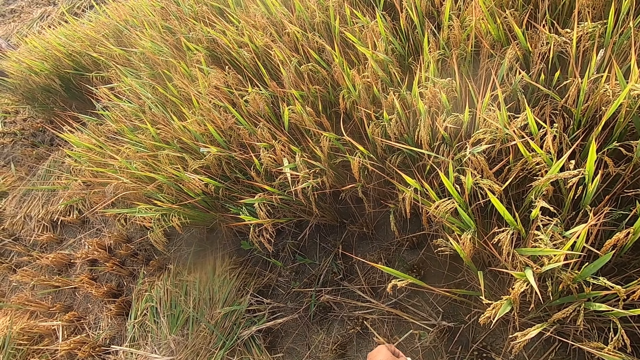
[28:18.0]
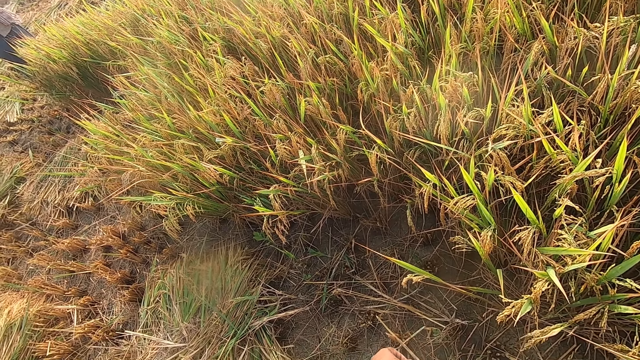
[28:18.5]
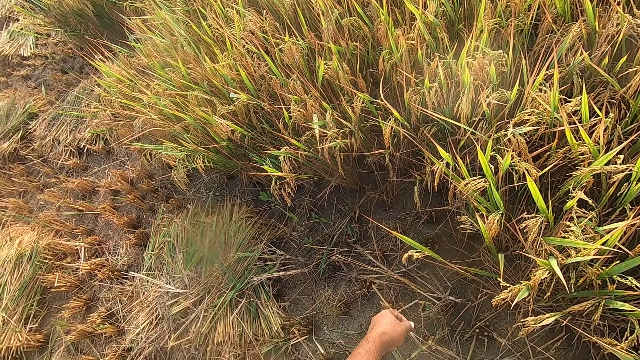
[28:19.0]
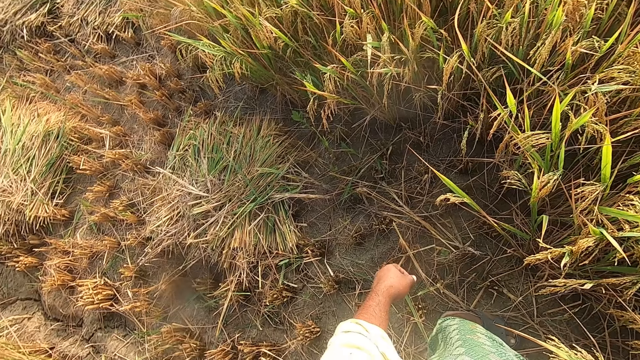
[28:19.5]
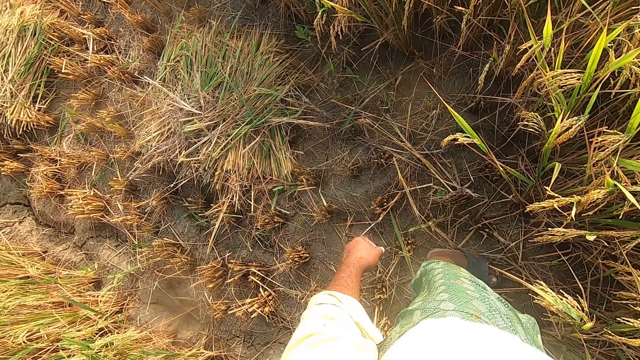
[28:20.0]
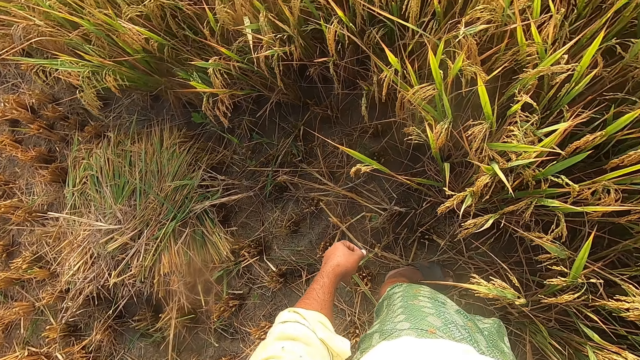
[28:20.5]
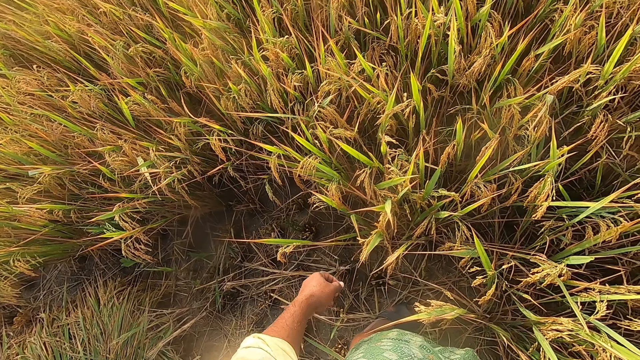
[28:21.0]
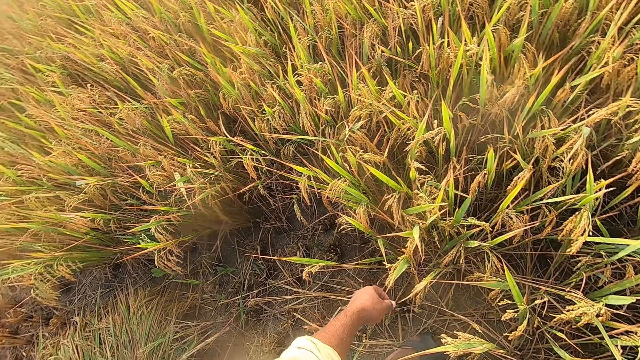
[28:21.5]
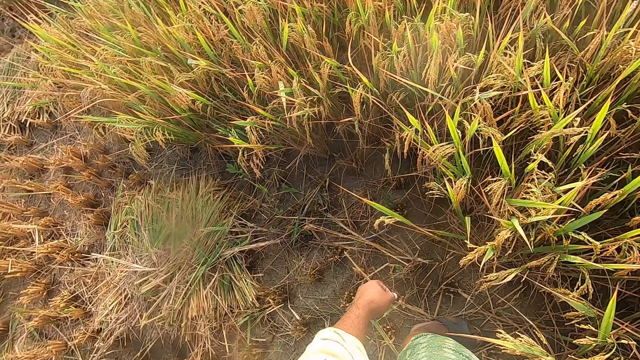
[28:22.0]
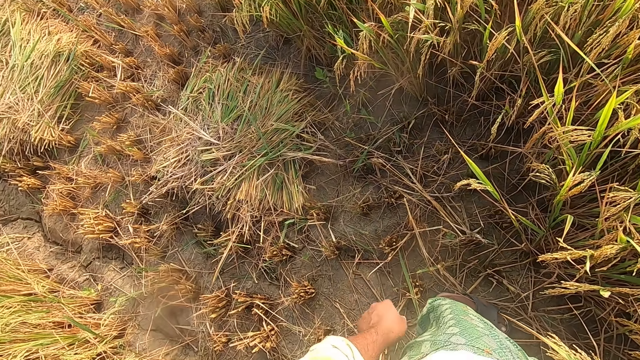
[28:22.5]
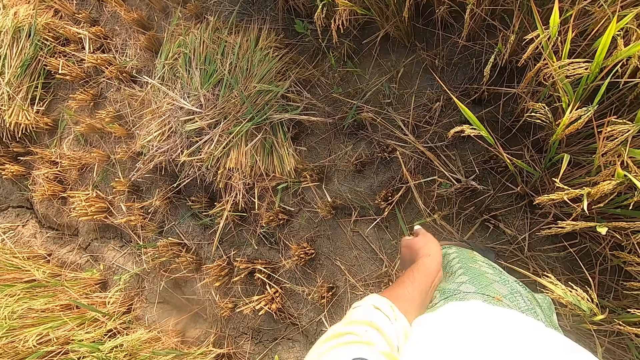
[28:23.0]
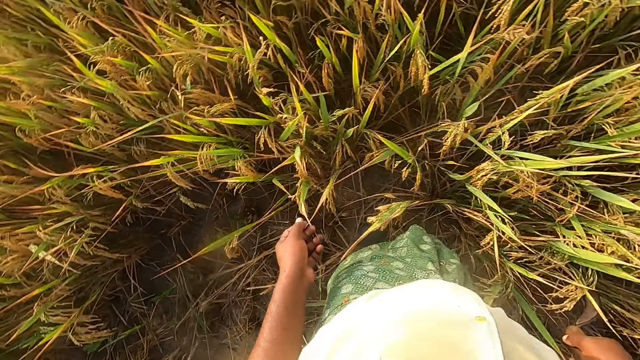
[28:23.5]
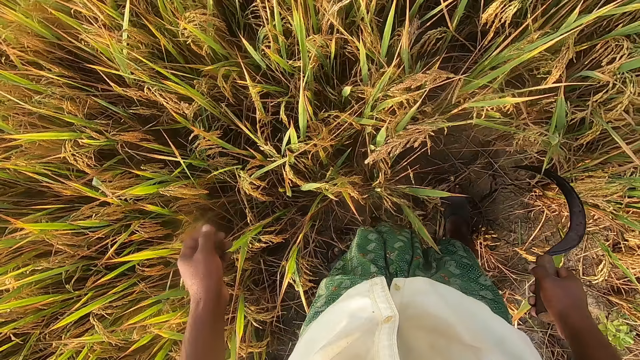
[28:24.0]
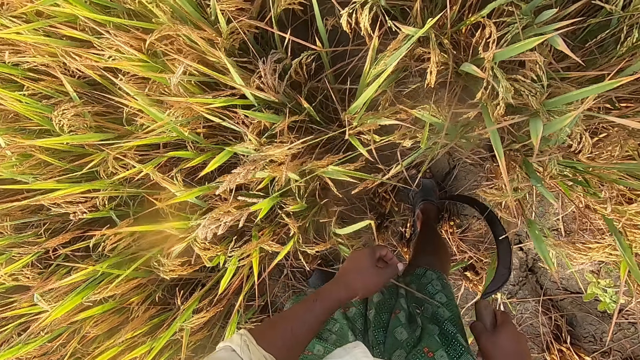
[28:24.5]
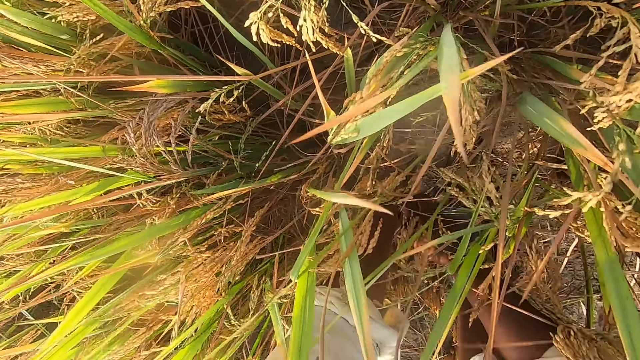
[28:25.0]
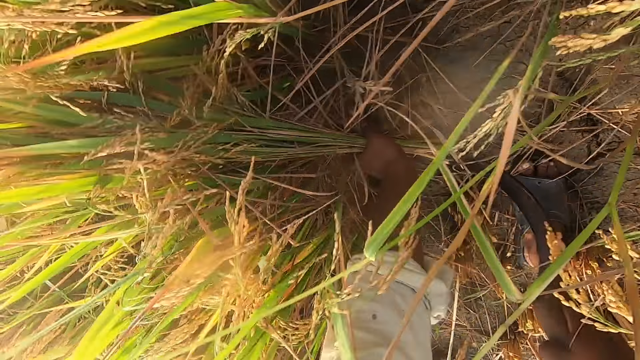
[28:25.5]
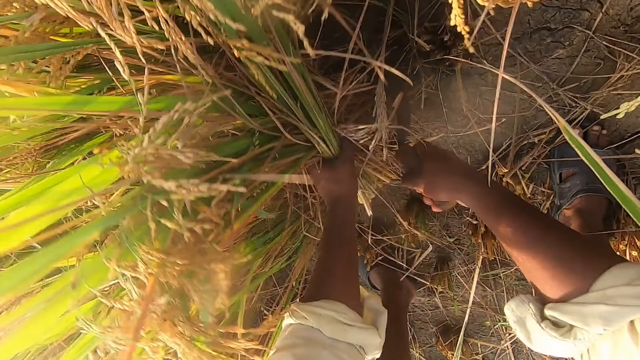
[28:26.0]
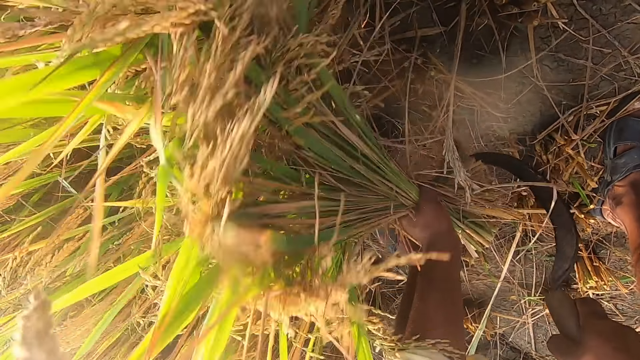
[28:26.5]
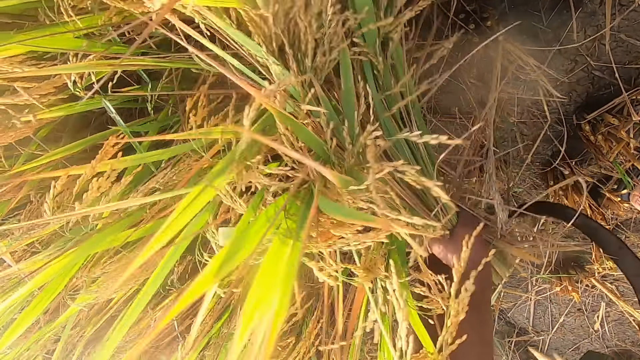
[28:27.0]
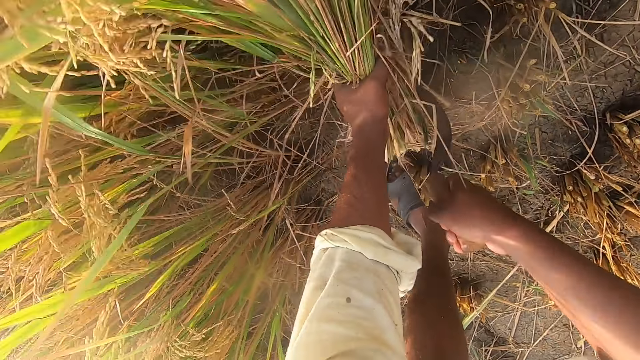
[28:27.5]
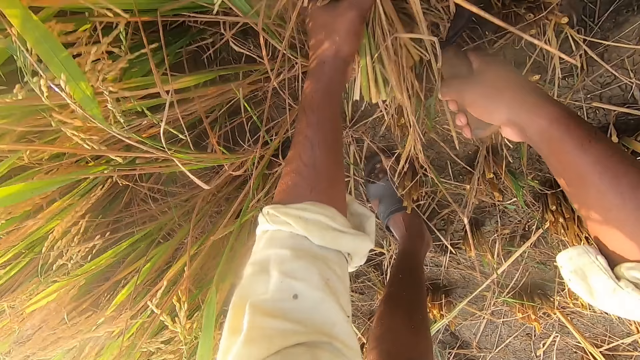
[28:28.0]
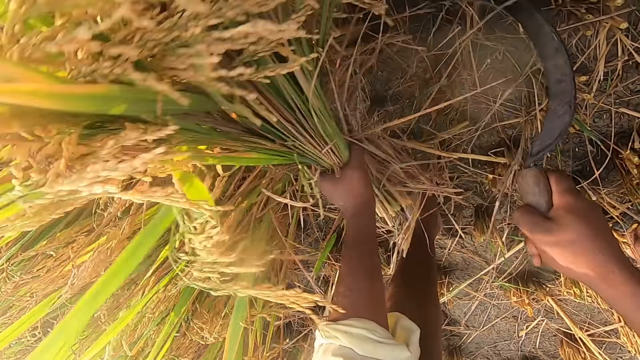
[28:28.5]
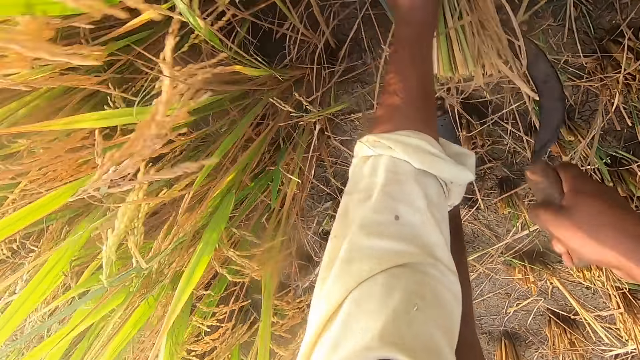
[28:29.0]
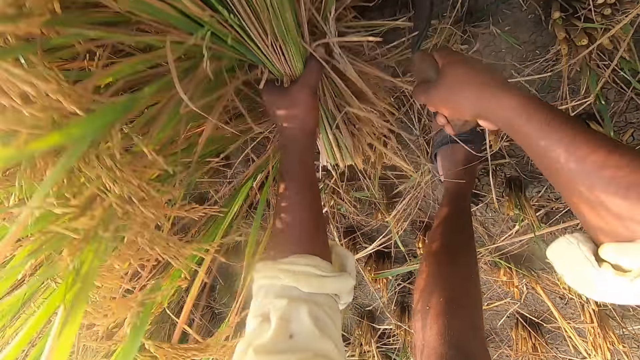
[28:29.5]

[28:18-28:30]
The camera wearer removes the wheat from the ground with a sickle.

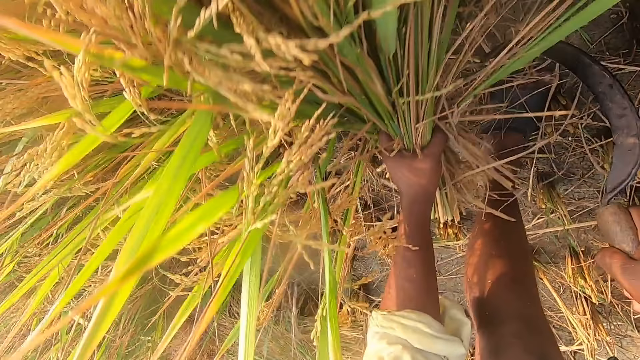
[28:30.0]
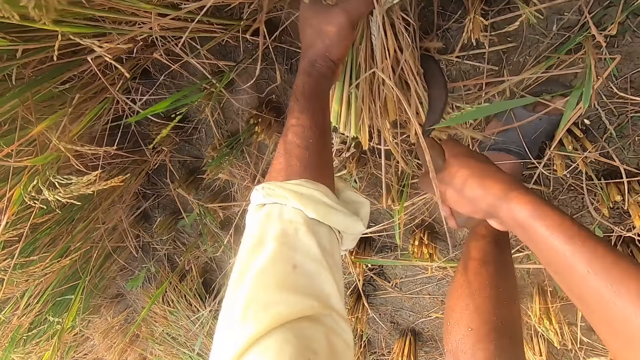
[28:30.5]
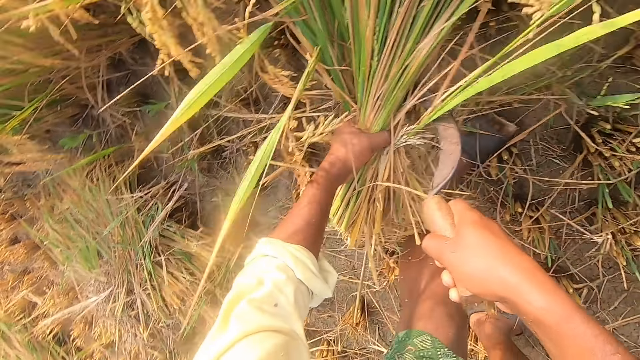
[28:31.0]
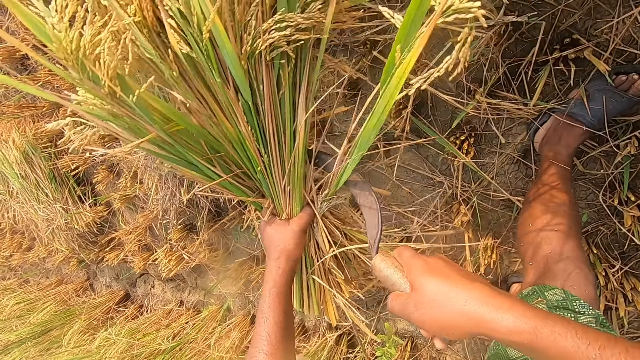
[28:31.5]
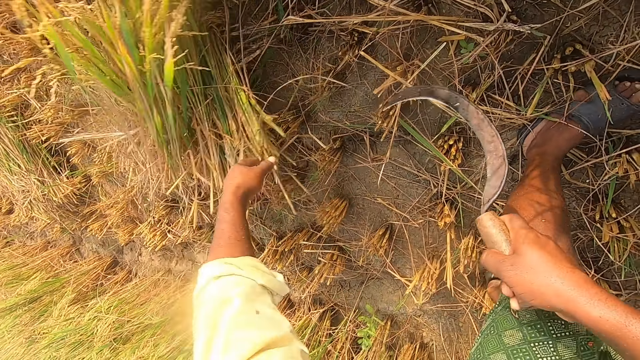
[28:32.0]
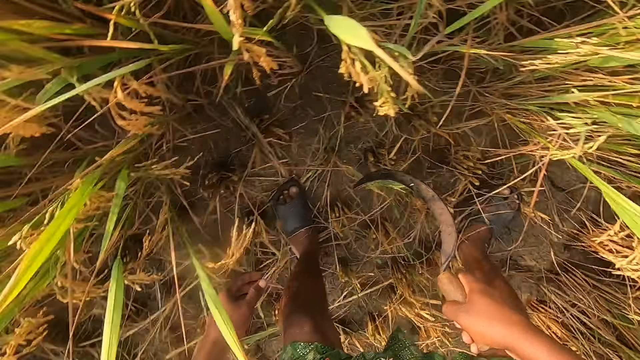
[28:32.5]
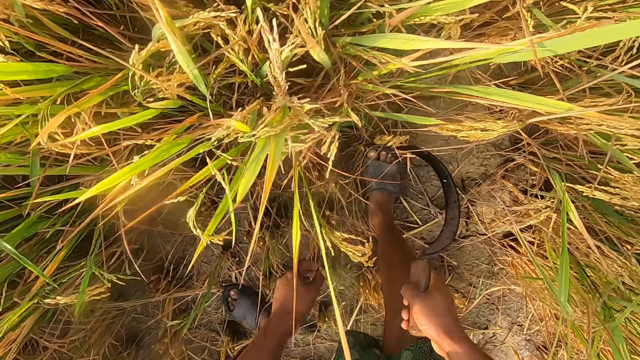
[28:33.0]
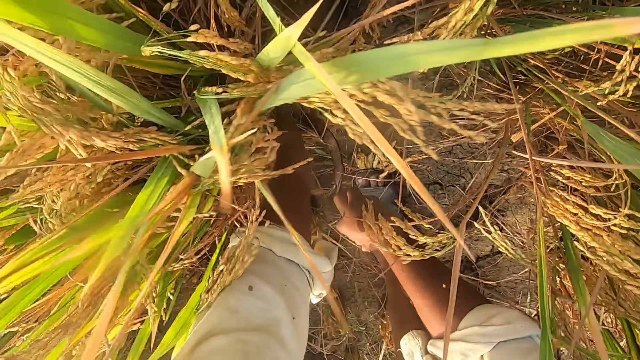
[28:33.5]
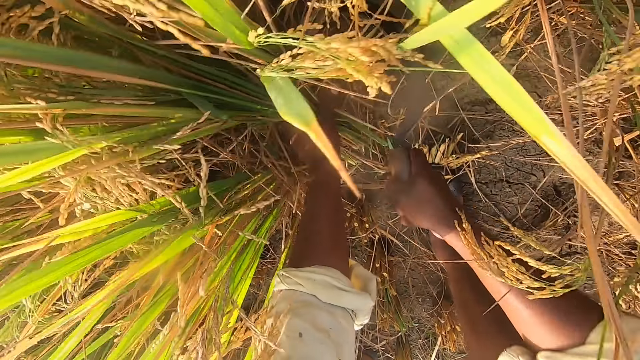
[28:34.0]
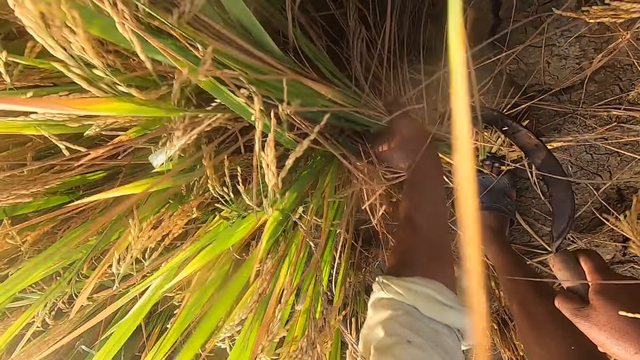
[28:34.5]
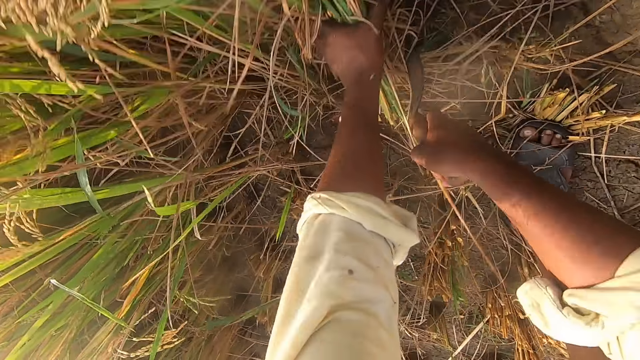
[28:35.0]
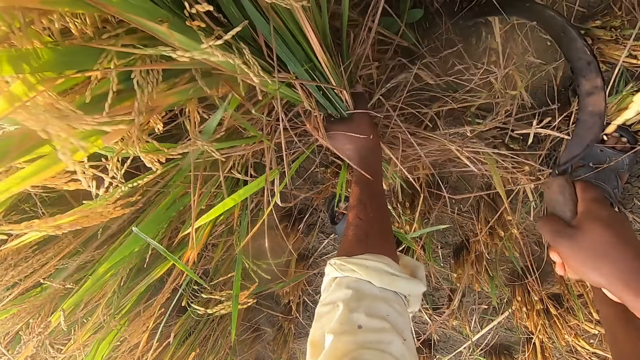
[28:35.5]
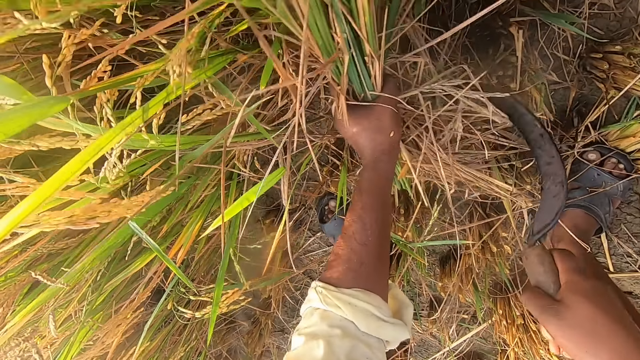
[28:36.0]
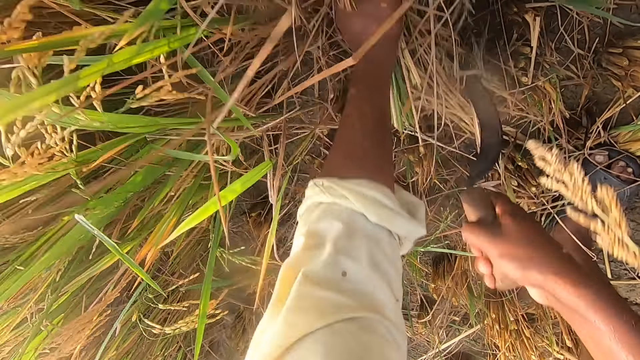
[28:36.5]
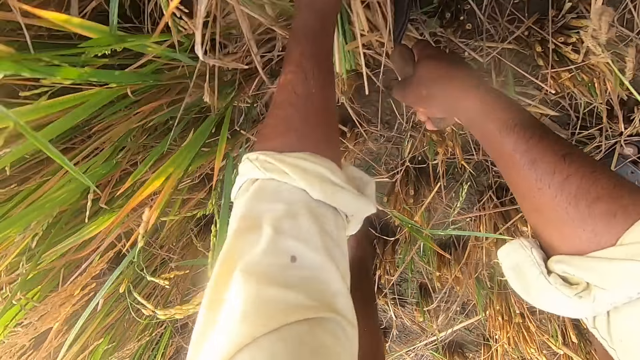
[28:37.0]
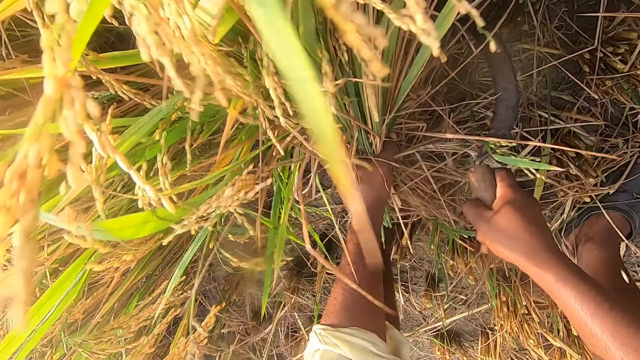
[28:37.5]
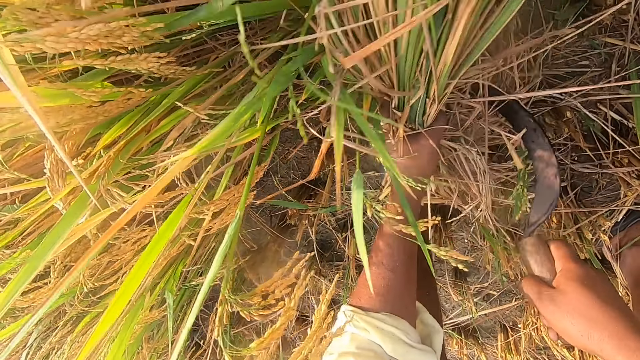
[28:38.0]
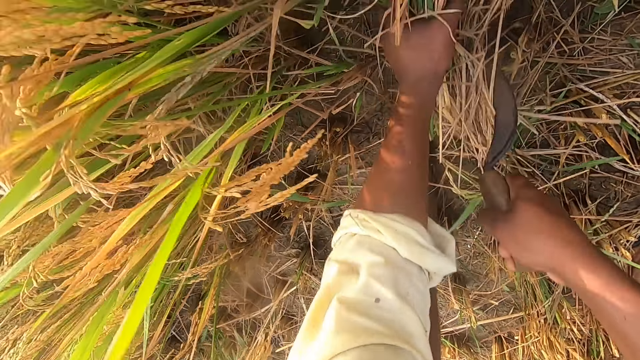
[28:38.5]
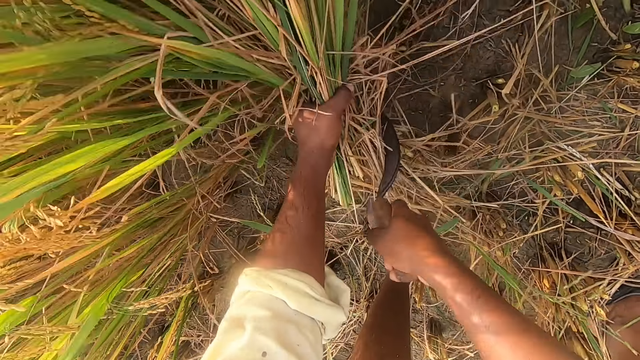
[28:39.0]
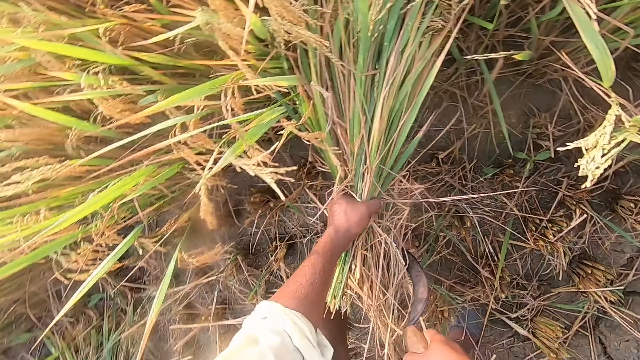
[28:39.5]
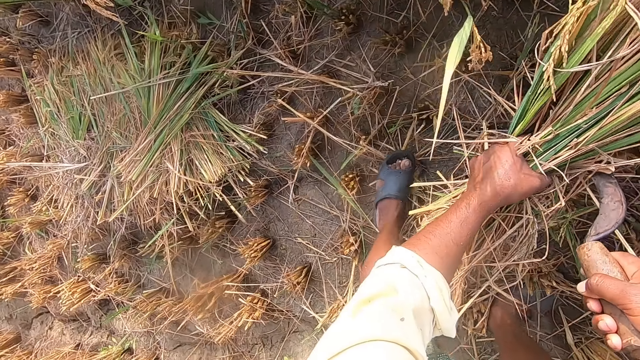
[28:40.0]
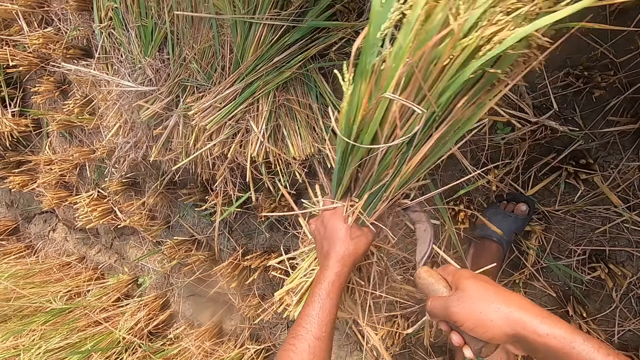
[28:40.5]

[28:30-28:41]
The camera wearer drops the wheat on the floor. They remove the wheat from the ground with a sickle. They drop the wheat on the floor.
